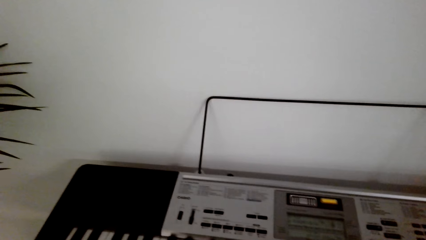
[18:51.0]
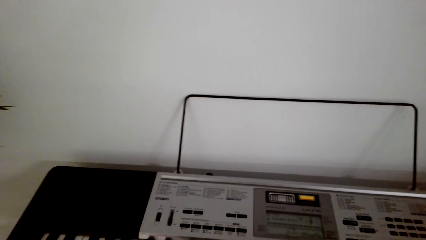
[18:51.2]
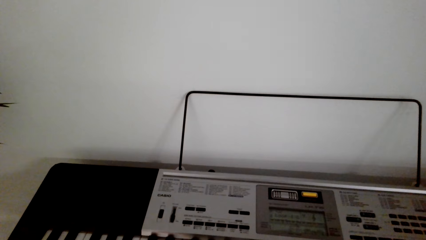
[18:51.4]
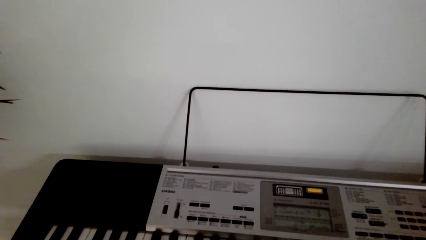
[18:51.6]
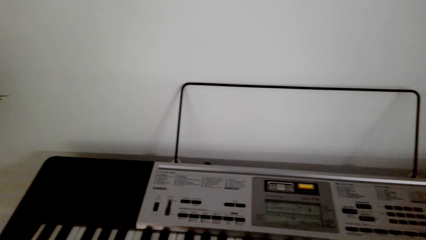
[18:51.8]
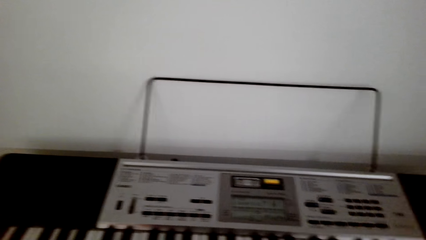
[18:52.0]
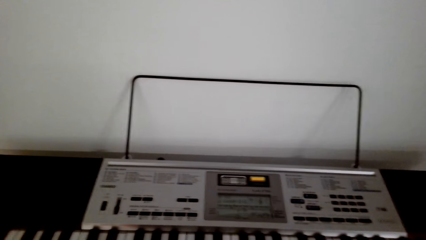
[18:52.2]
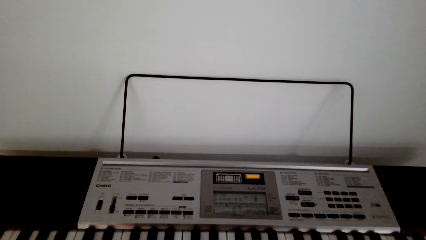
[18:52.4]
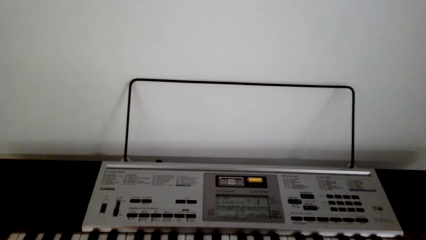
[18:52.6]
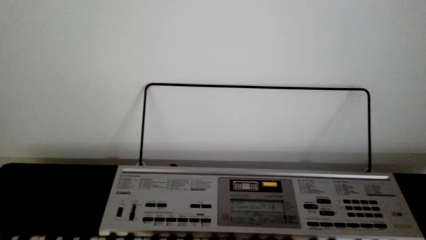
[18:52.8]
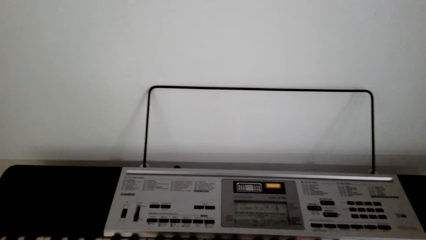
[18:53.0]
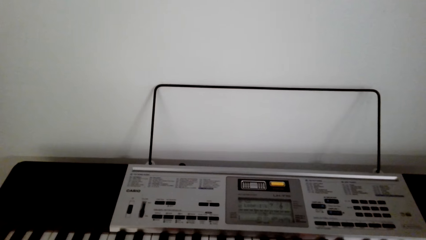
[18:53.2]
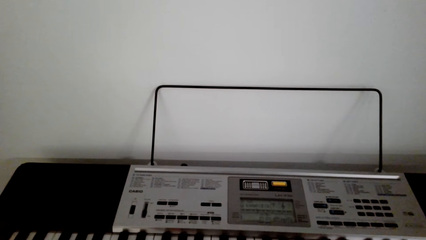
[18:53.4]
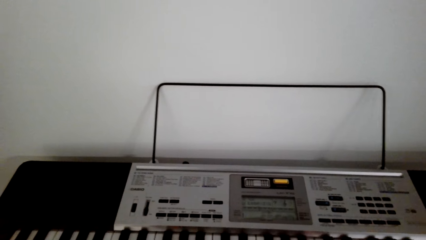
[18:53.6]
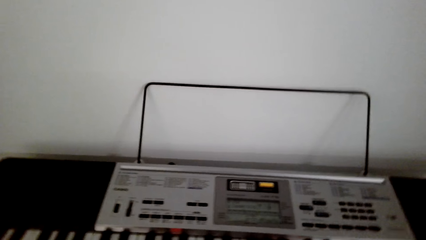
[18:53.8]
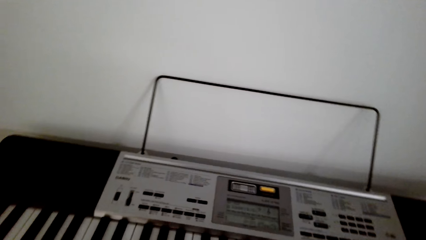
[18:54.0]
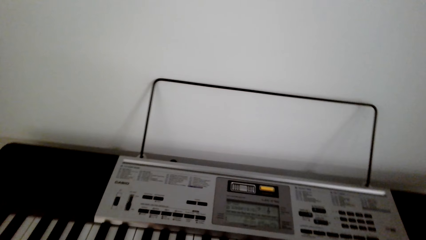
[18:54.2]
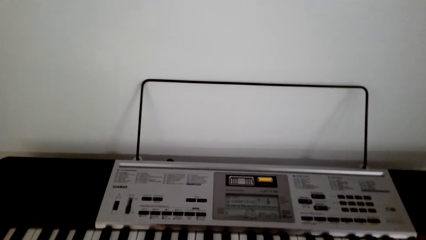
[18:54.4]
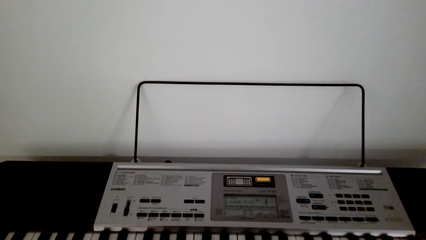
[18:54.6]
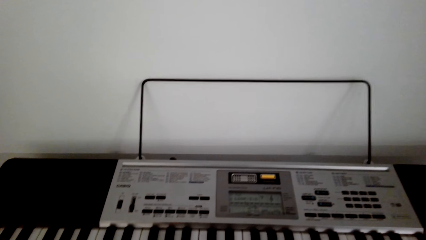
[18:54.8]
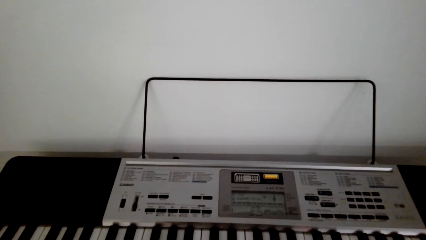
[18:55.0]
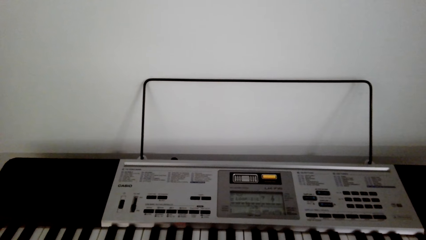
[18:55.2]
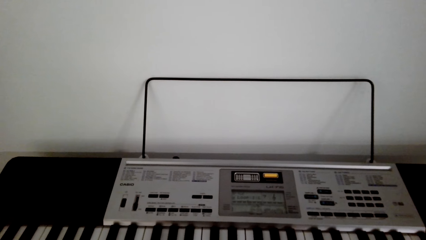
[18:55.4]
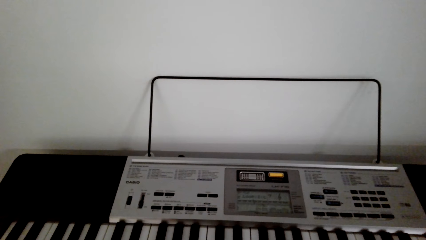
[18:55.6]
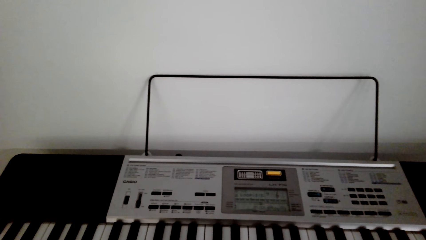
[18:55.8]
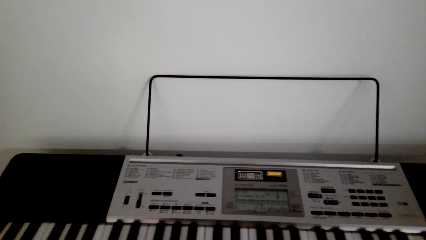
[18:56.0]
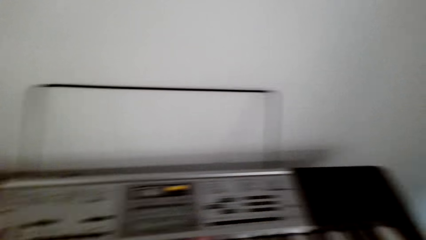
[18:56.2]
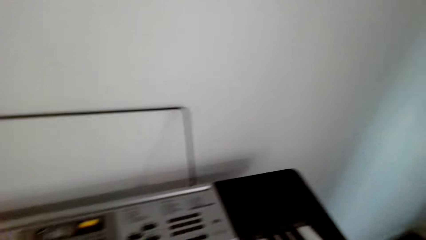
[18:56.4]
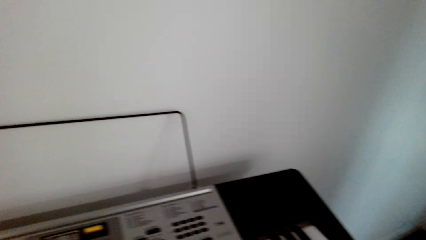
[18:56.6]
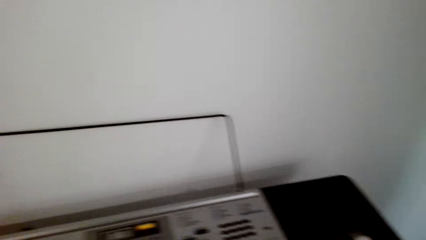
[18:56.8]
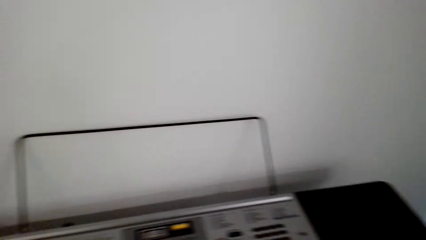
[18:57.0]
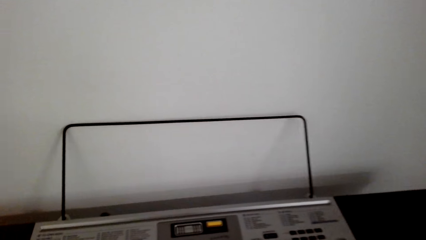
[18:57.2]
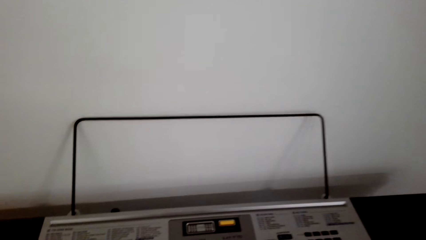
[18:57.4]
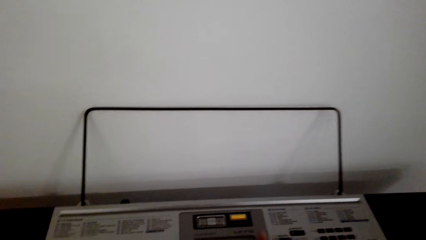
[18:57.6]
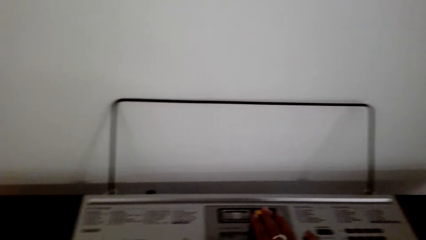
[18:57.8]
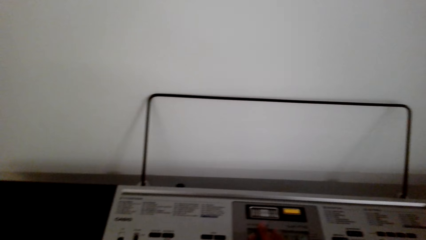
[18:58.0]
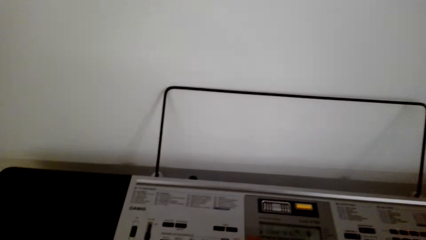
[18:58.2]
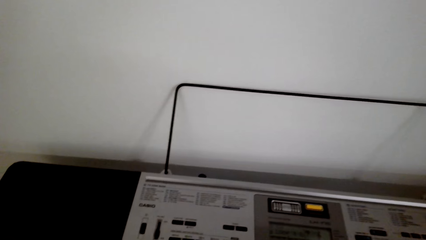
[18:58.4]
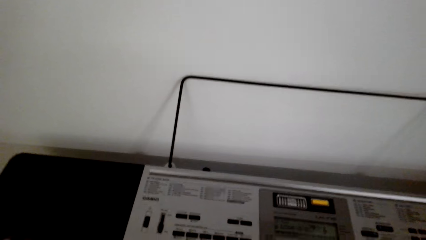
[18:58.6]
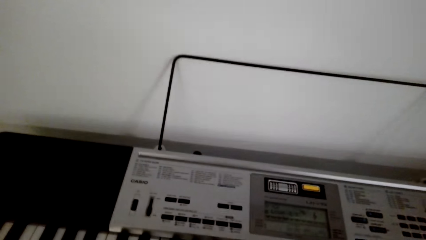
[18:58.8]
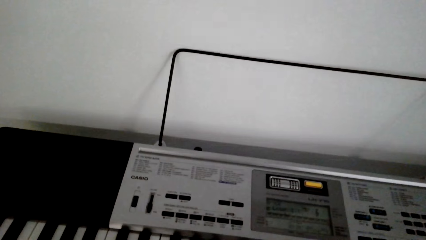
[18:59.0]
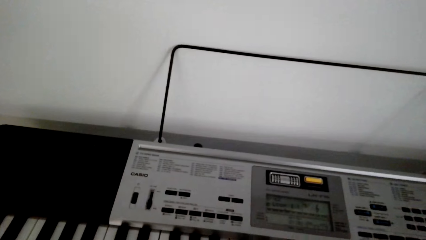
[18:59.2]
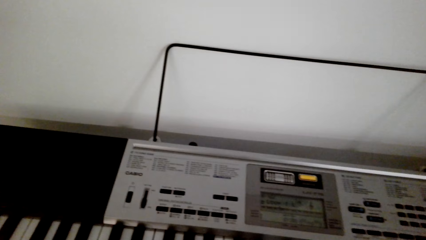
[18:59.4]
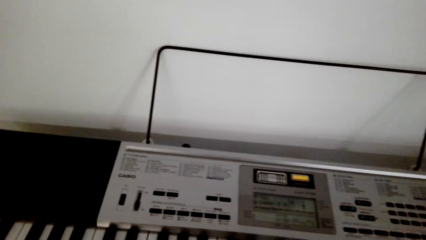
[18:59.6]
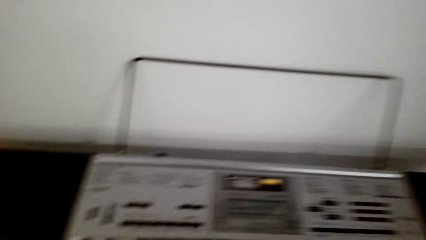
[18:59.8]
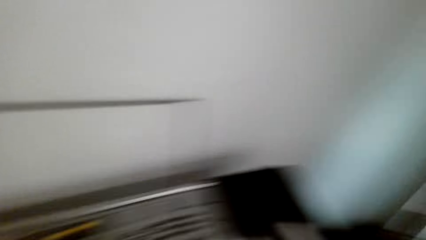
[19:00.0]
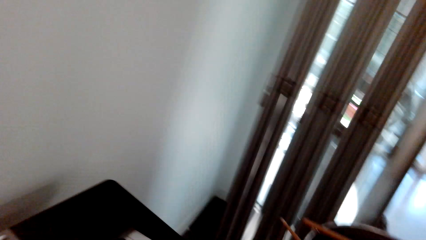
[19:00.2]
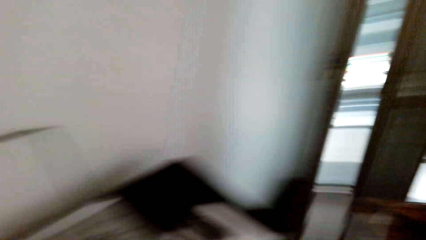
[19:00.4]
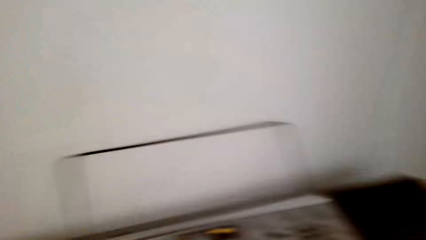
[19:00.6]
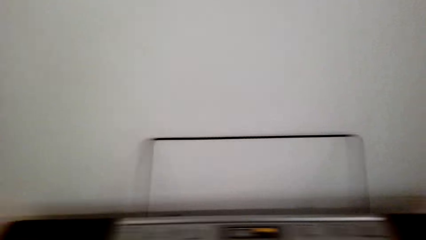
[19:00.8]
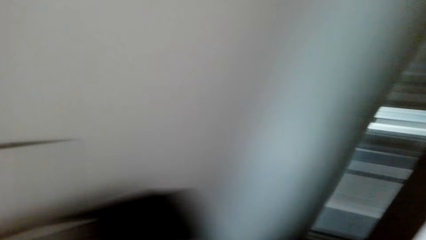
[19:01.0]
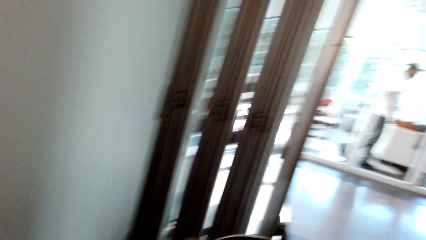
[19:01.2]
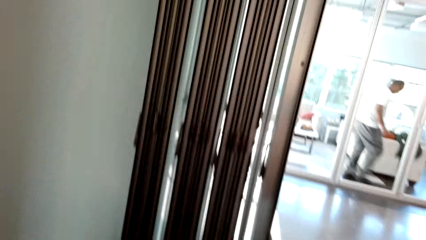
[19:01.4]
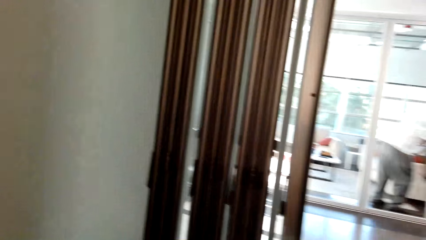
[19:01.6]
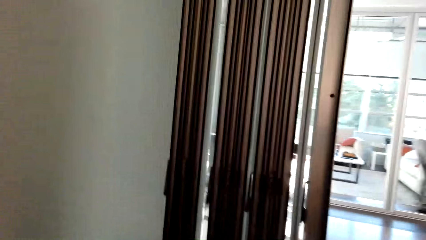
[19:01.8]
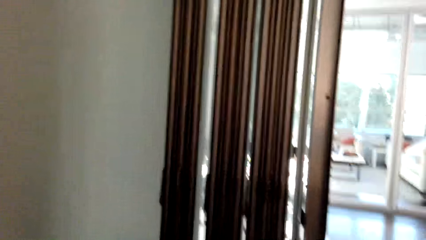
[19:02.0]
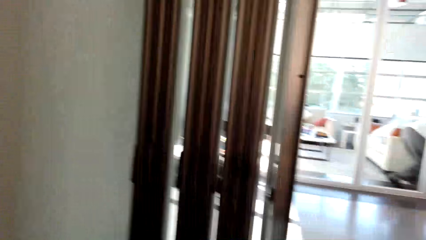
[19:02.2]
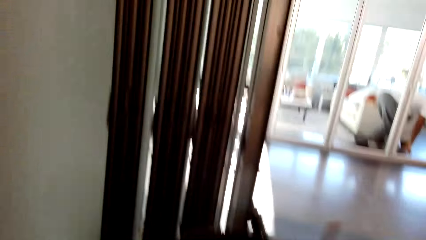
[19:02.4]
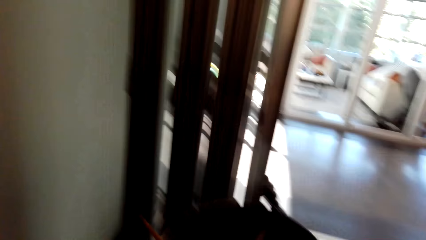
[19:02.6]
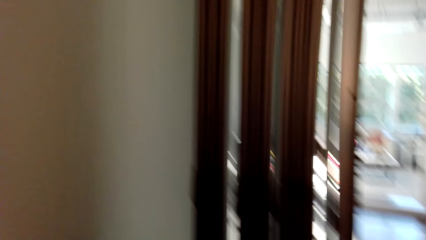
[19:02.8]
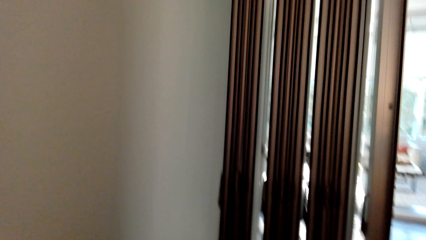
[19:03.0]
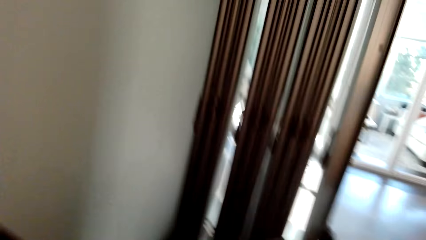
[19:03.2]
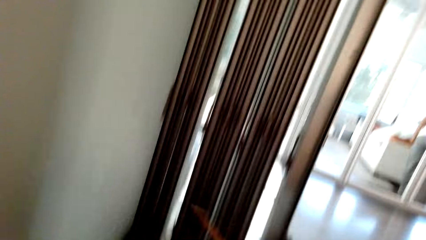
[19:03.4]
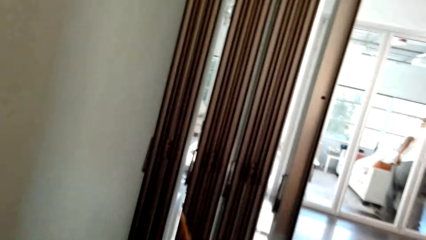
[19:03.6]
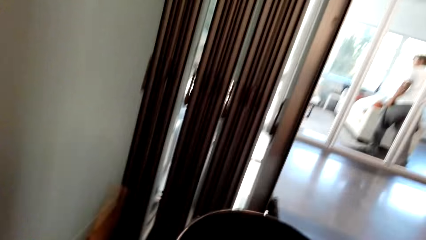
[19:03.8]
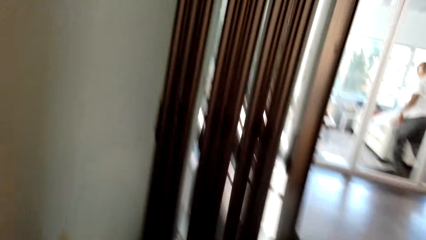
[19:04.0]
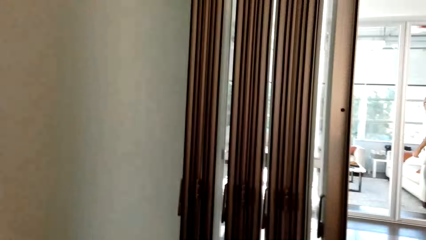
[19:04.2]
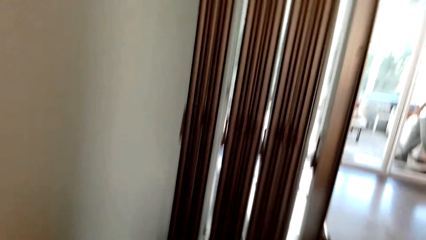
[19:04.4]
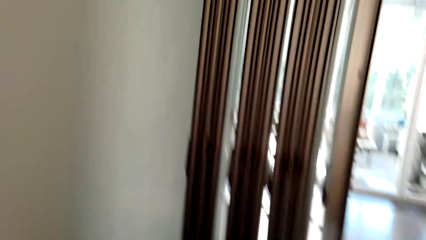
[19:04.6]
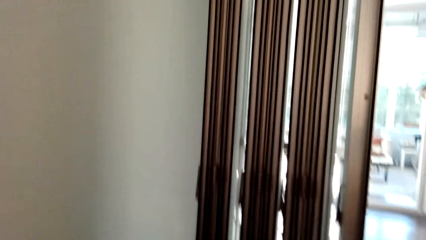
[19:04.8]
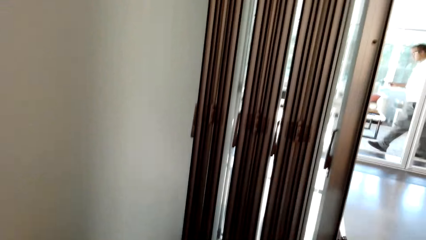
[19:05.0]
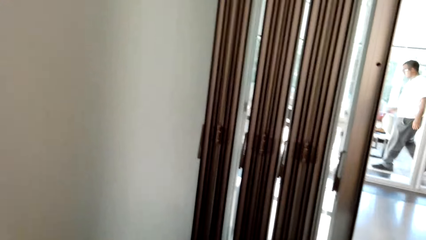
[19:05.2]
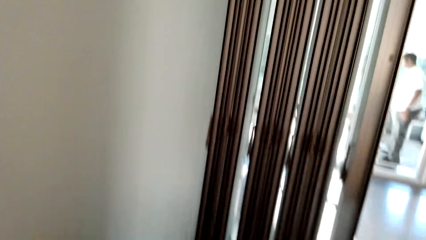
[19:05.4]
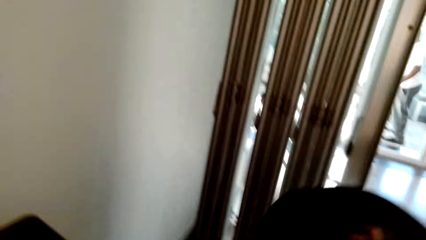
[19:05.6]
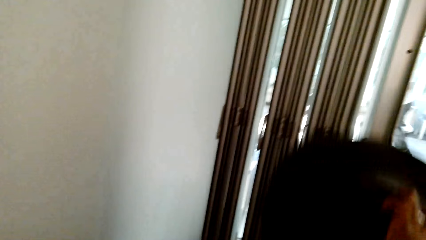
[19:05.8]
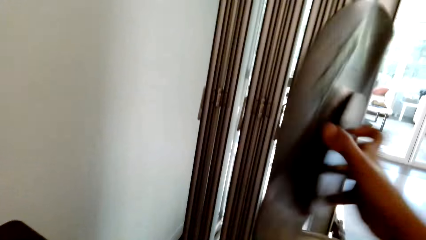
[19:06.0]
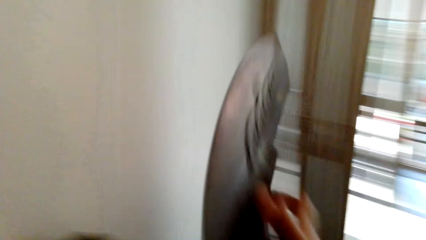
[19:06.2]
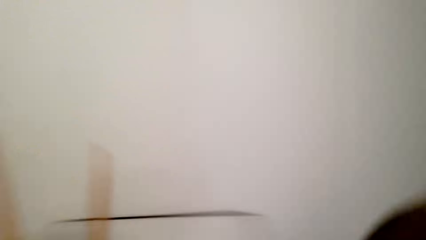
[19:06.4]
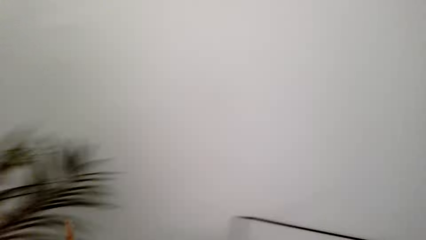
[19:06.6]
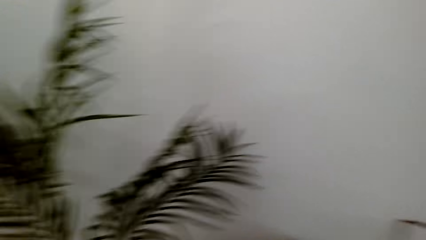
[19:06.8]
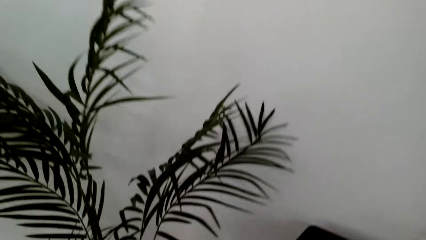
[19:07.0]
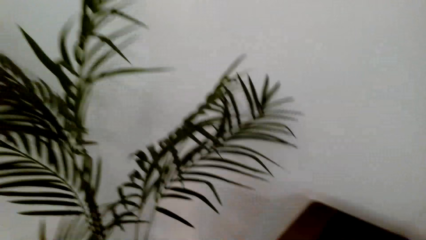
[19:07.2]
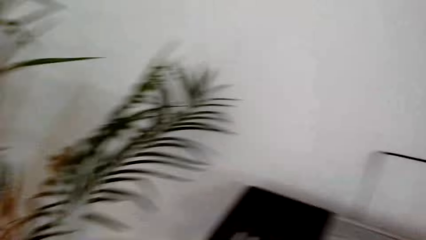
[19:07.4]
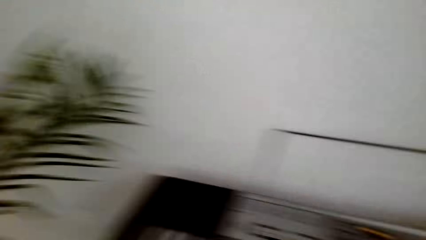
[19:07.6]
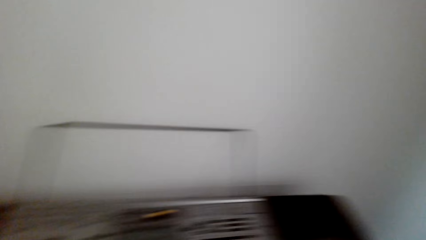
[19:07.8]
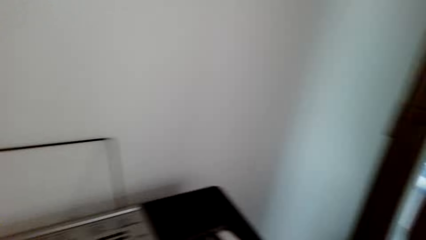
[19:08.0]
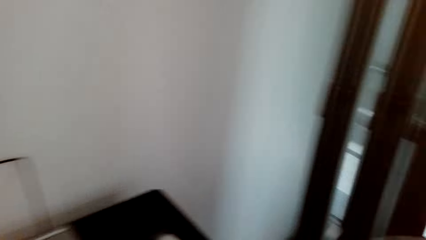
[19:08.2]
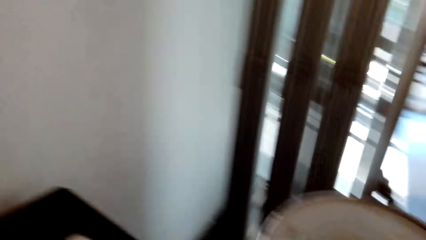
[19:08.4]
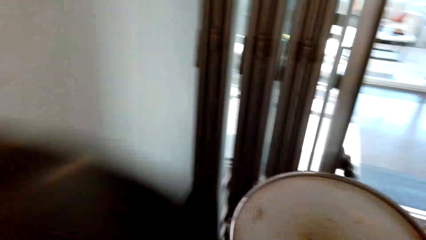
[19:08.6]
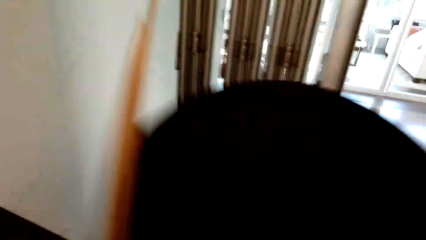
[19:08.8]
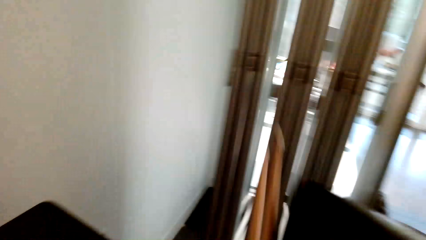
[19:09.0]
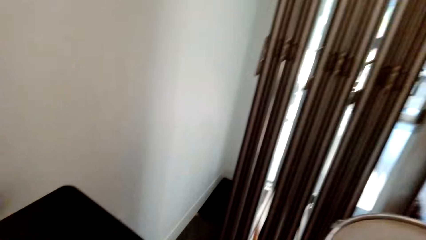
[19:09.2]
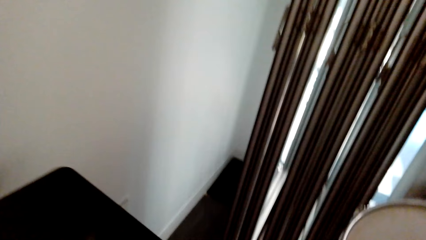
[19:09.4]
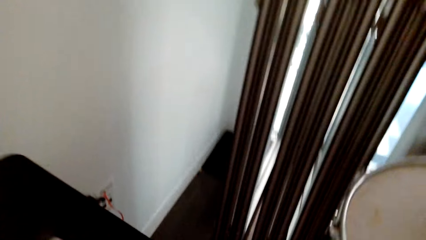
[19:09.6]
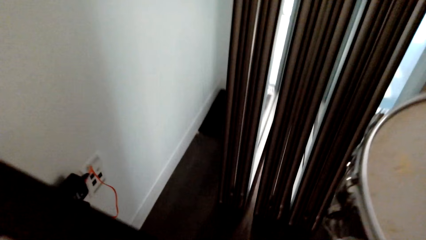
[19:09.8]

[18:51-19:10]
The camera wearer looks around. They look around again. A man walks around the other room. The camera wearer turns right. They lift something. They move an object. They turn left. They move around. They lift drumsticks. They move around.
